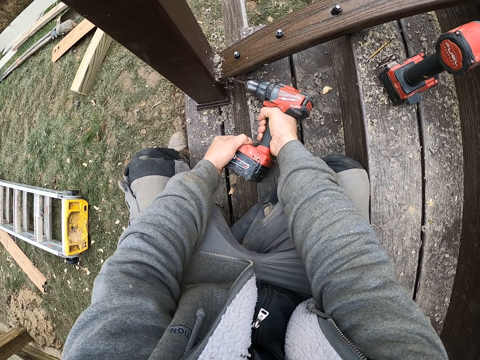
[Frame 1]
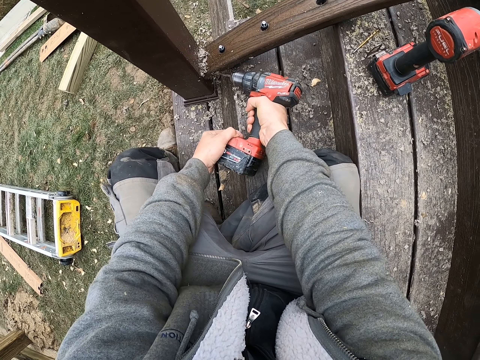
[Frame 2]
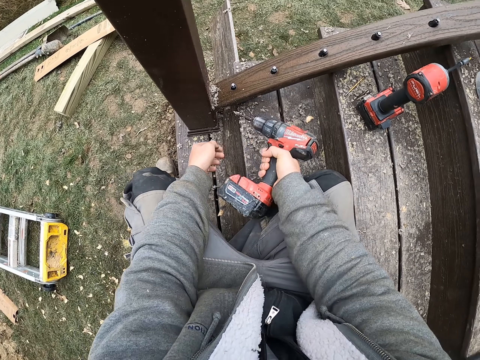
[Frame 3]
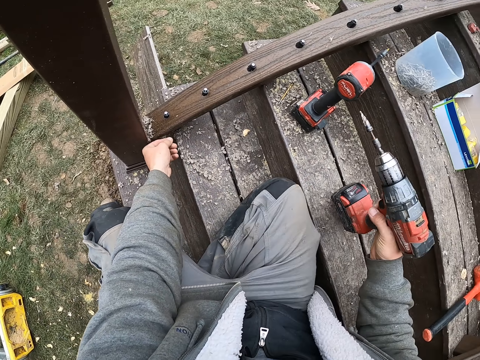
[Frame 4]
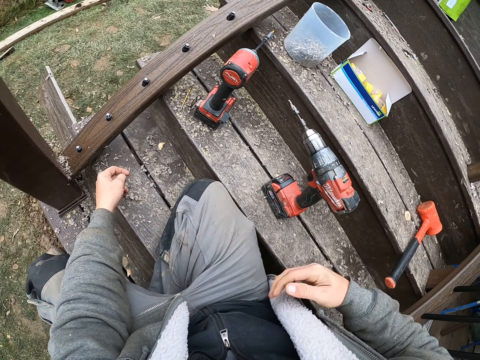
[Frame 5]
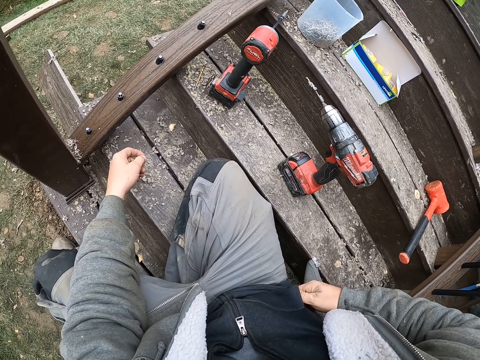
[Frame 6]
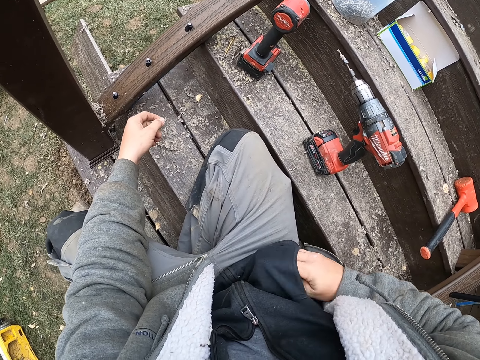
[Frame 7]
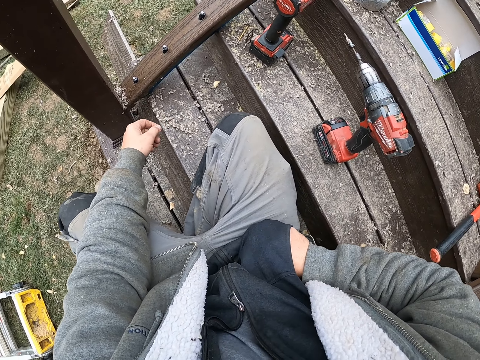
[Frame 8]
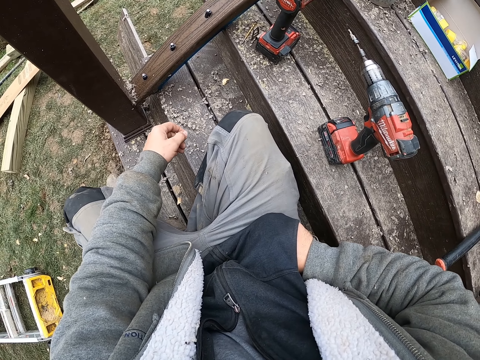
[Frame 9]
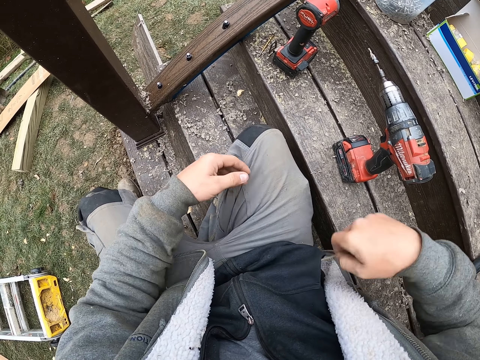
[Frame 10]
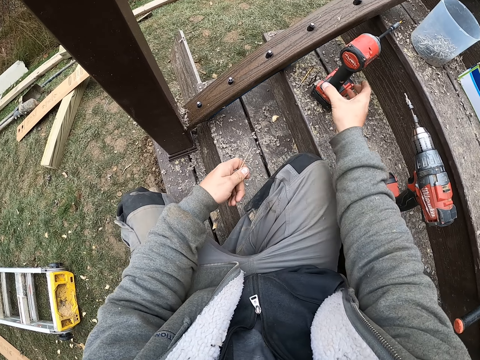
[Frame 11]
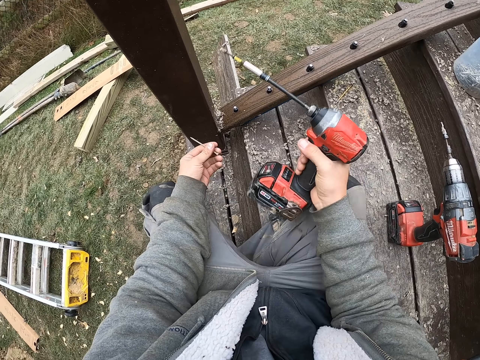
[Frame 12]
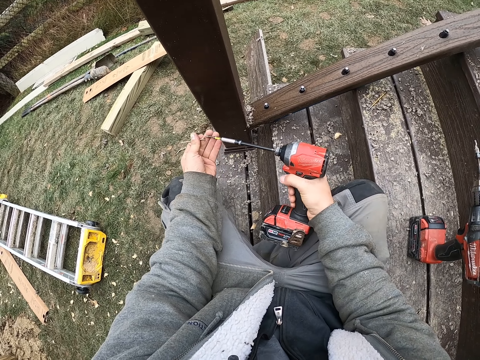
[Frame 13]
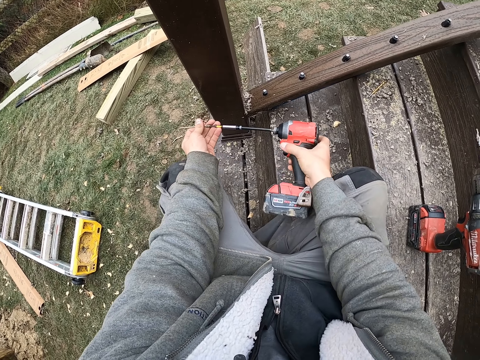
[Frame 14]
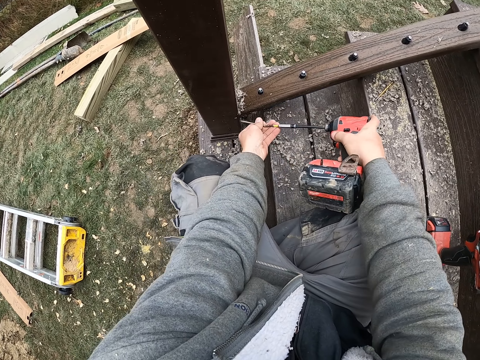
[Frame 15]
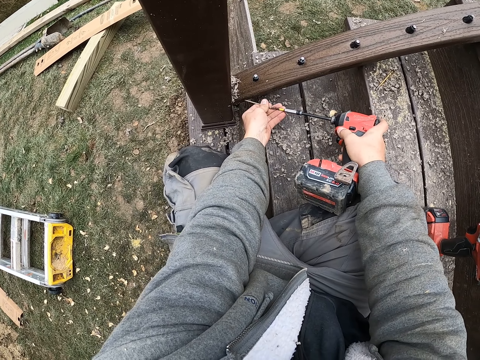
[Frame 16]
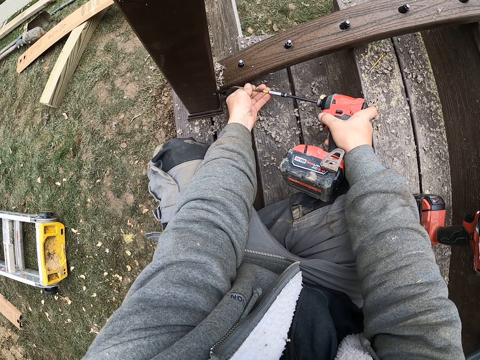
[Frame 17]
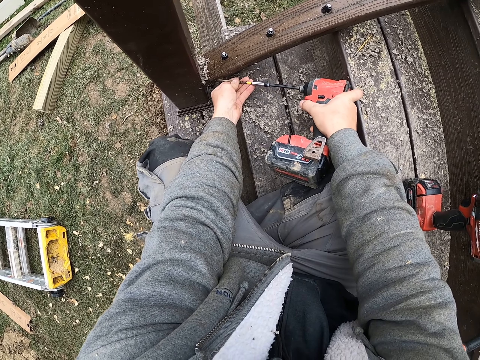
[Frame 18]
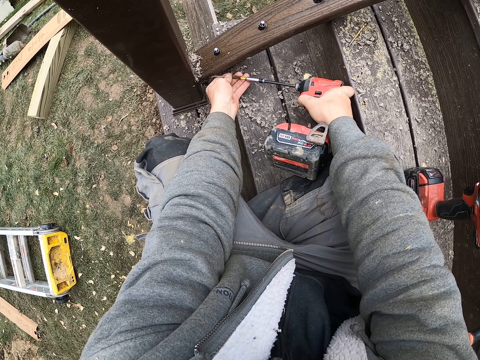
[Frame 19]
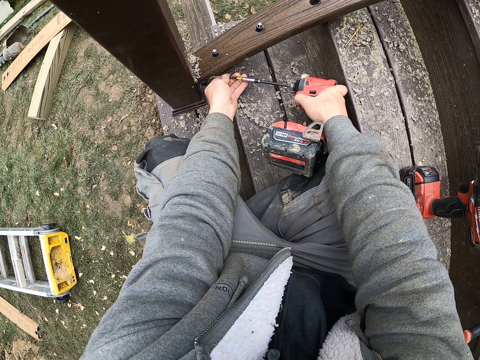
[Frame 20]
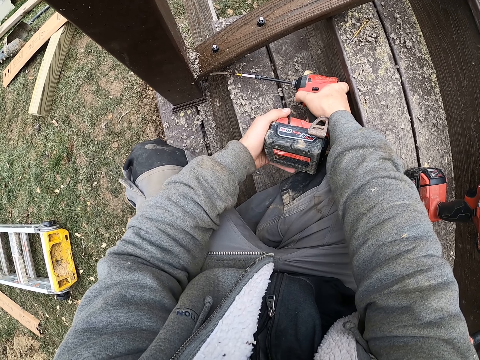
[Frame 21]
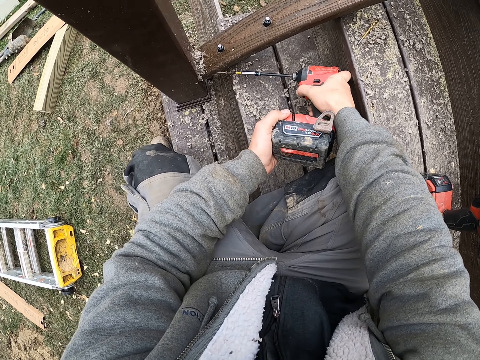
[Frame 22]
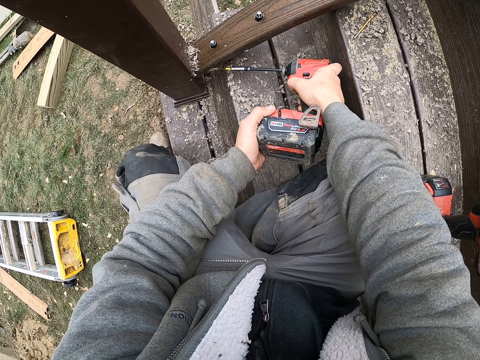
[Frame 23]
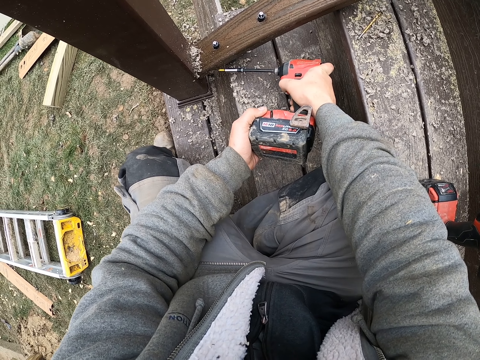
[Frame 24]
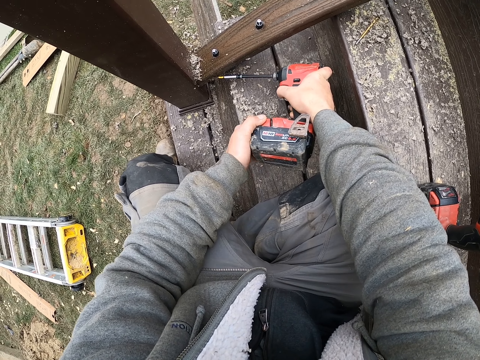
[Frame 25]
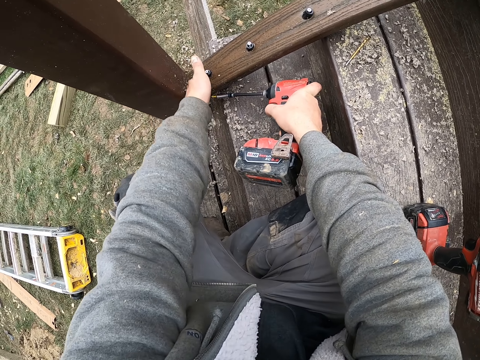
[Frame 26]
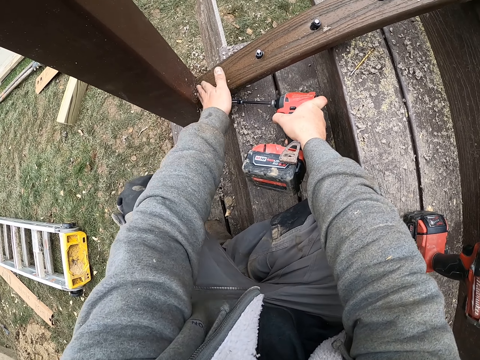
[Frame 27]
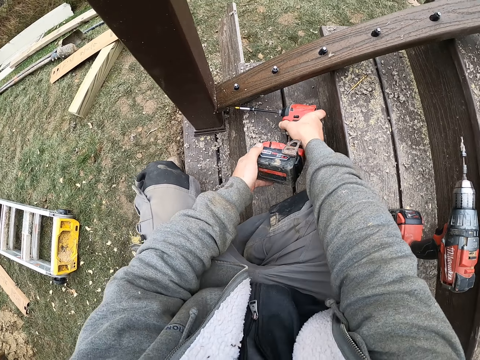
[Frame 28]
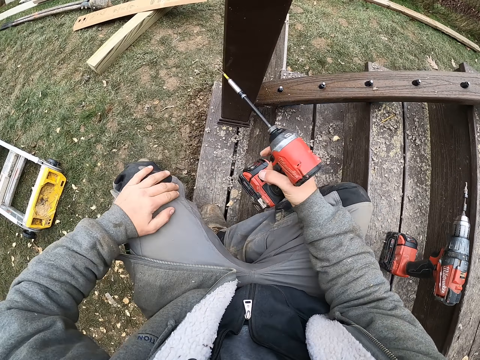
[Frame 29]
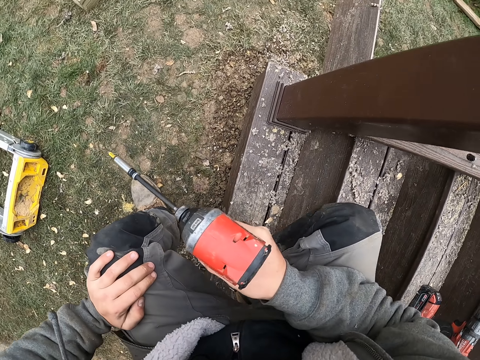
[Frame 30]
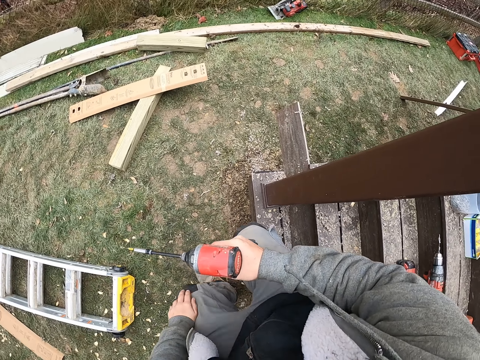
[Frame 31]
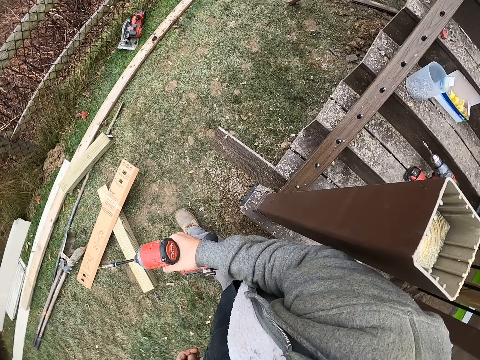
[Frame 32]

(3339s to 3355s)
The camera wearer puts the spade bit down. He removes a nail from his pocket, puts his hands on the pocket, picks up a screw, picks up the spade bit, and inserts the nail into the spade bit. He drills on the wood with the spade bit. He removes wood dust from the timber with his hands and picks up the spade bit.

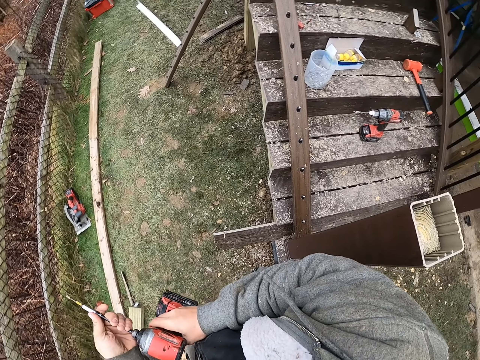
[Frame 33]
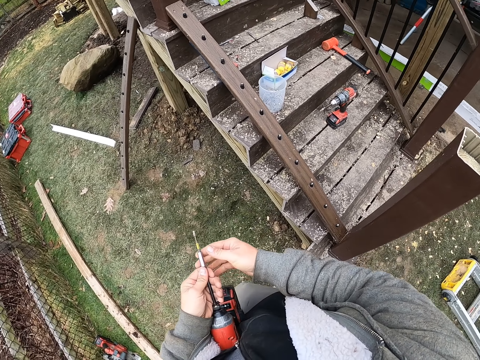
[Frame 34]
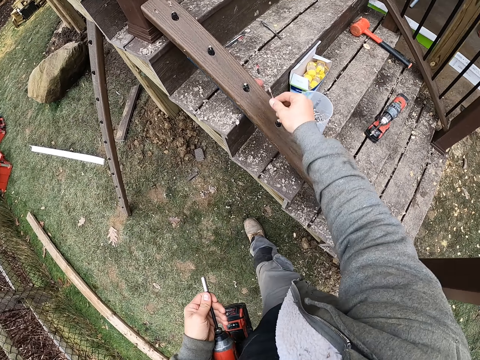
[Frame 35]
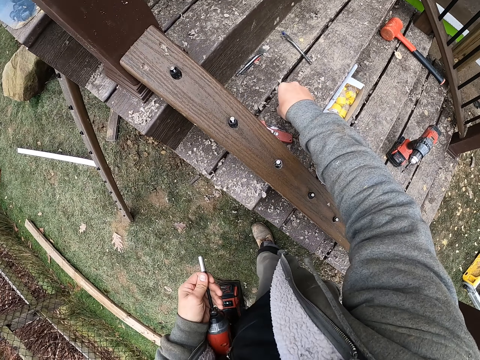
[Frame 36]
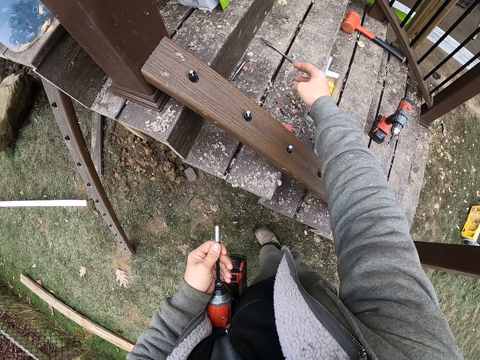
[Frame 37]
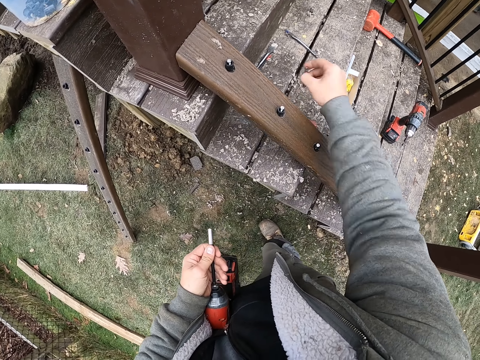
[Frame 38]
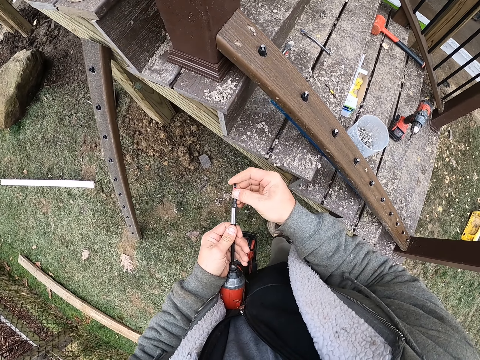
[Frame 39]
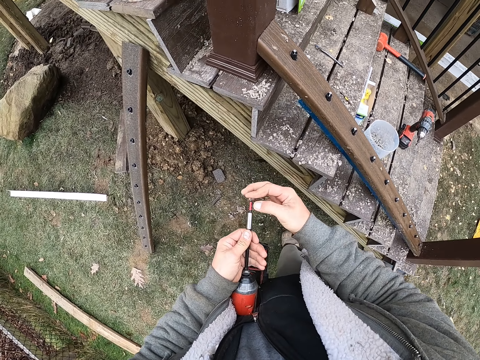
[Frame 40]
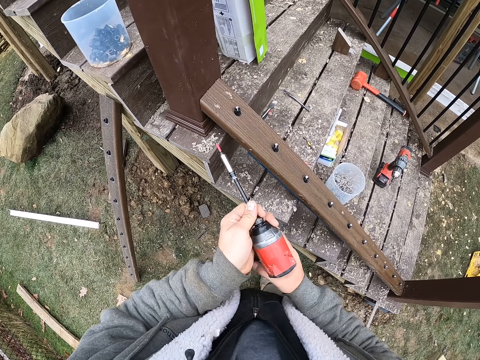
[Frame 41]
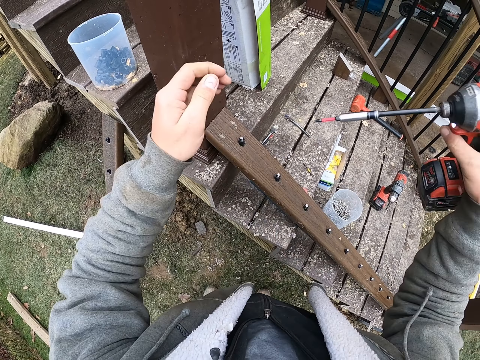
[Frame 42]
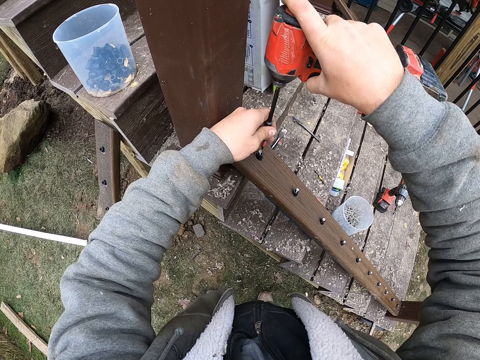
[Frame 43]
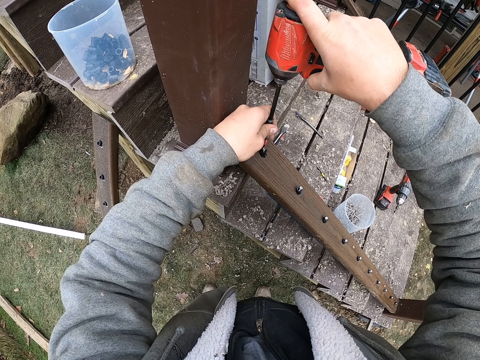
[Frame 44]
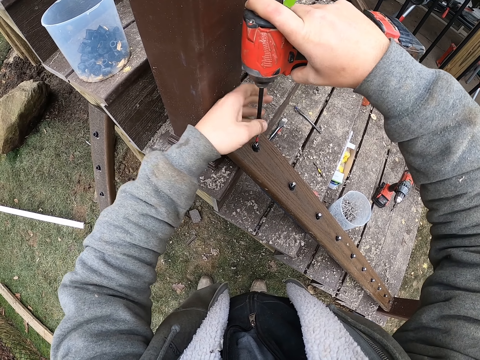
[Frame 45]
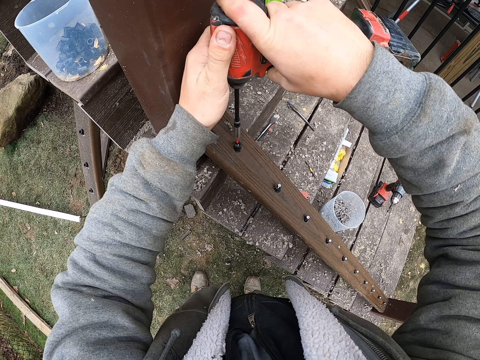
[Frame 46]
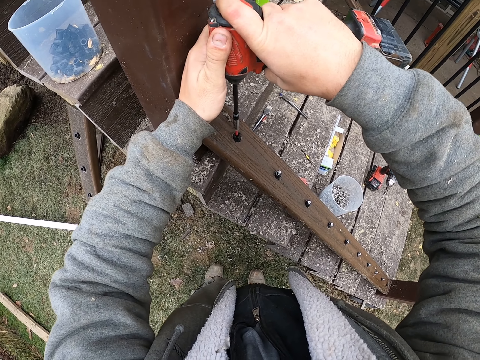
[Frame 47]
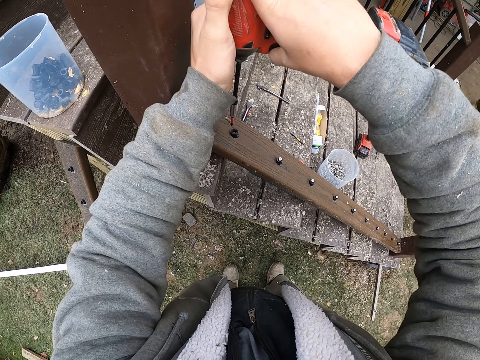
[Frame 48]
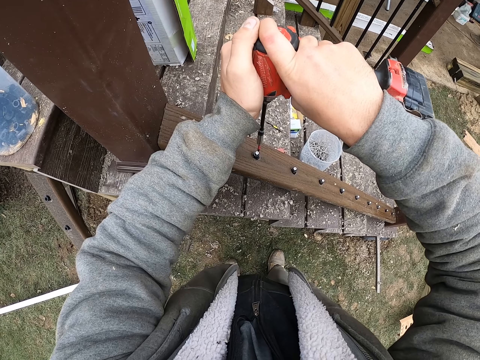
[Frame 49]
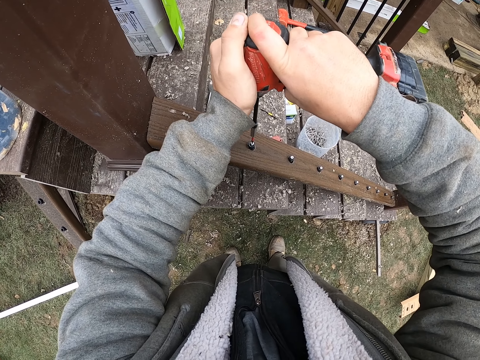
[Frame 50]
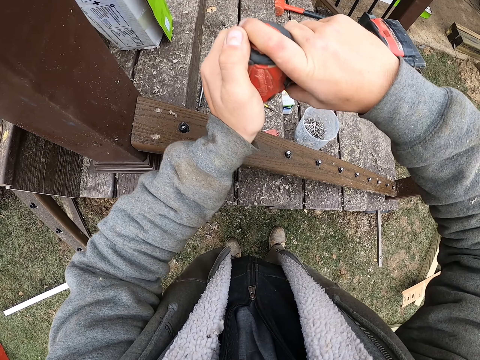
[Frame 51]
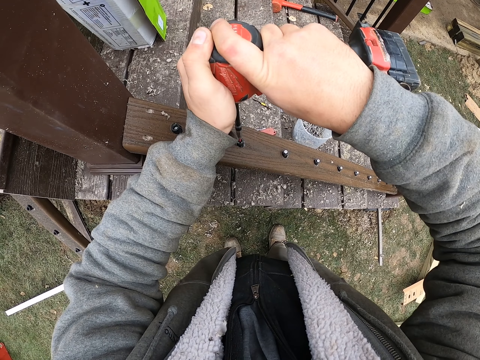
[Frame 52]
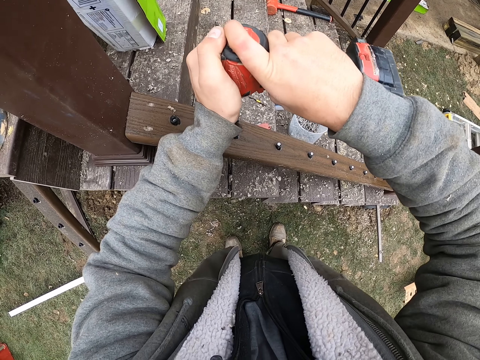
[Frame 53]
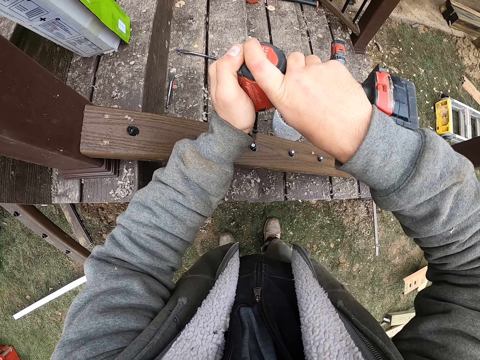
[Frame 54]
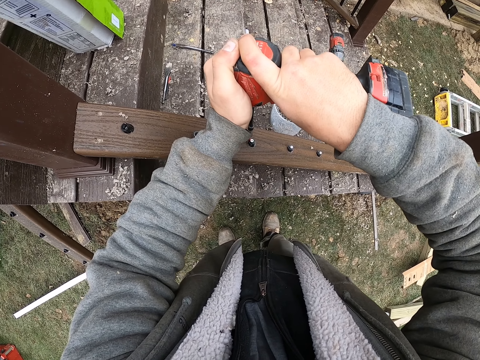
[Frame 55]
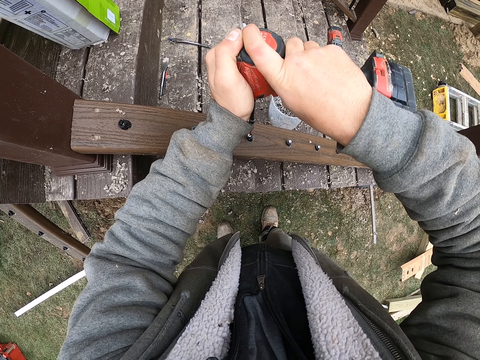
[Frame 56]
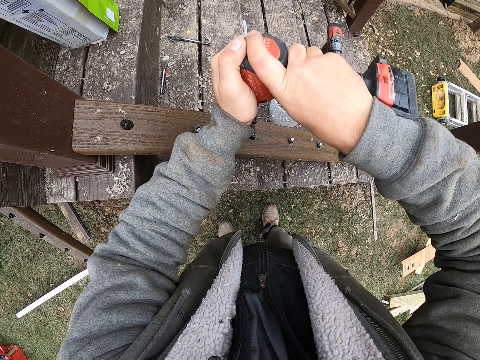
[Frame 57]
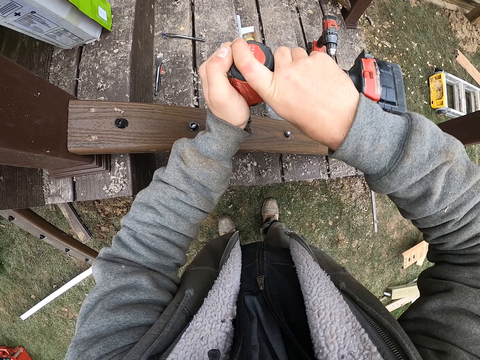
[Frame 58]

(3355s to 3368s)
The camera wearer removes the nail from the spade bit, puts the nail down, and picks up a nail. They fix the screw on the drill. They drill the nails into the timber repeatedly.
